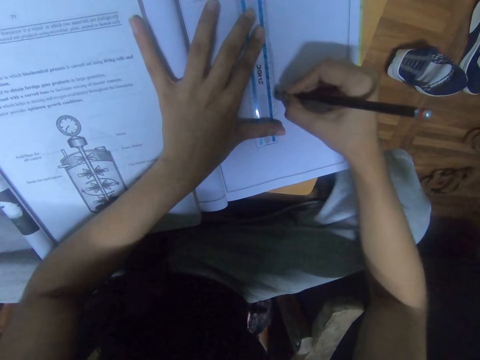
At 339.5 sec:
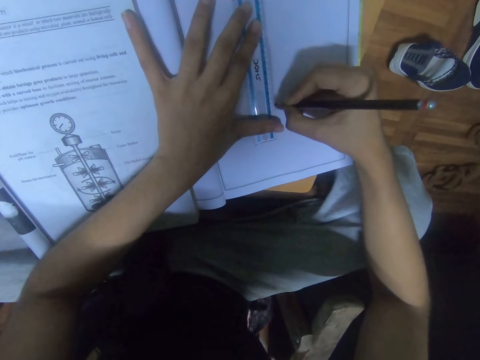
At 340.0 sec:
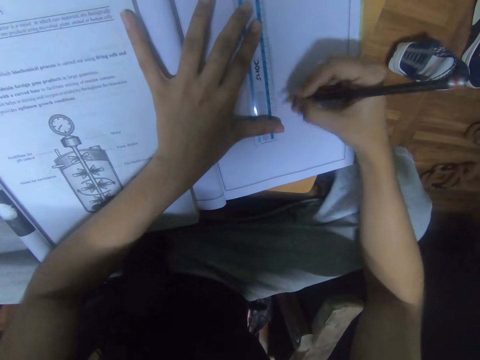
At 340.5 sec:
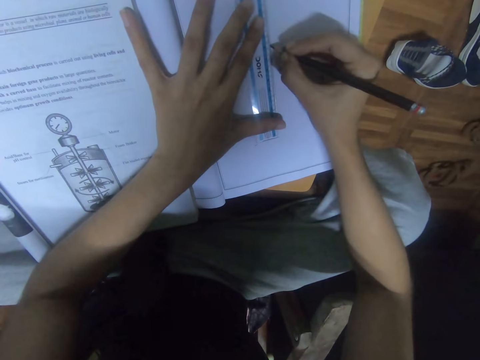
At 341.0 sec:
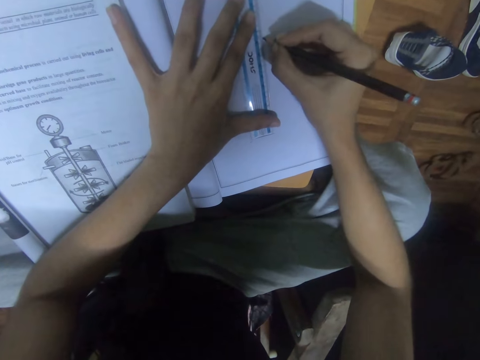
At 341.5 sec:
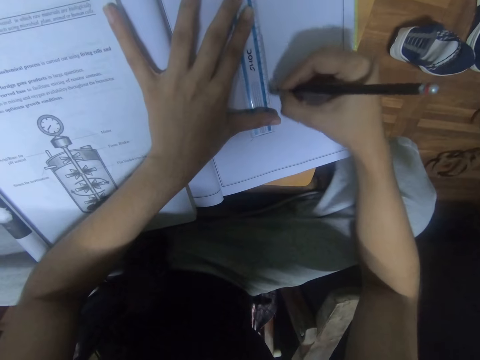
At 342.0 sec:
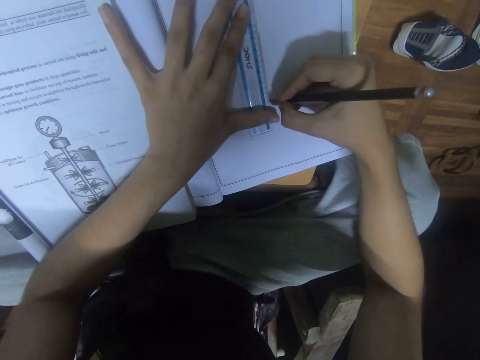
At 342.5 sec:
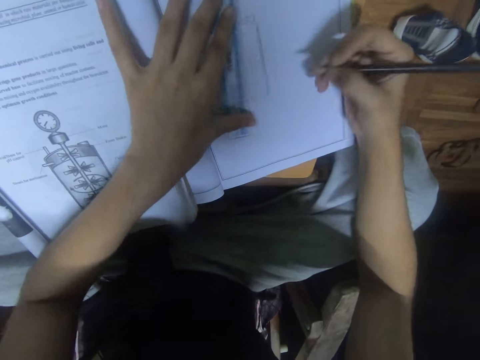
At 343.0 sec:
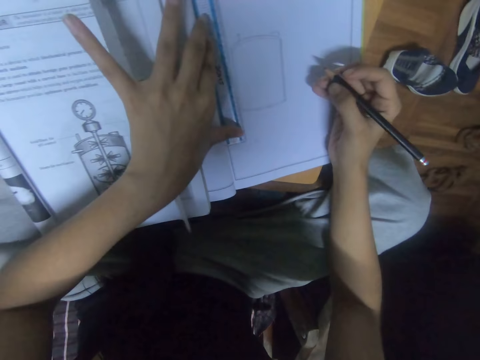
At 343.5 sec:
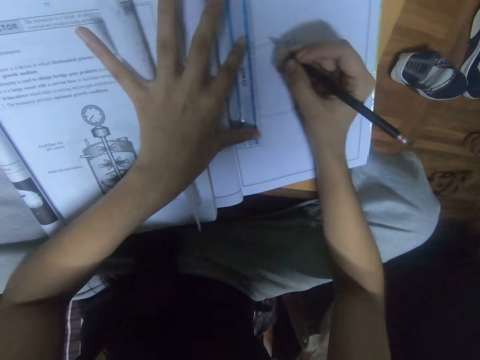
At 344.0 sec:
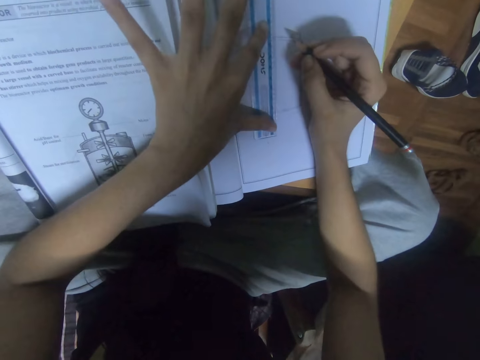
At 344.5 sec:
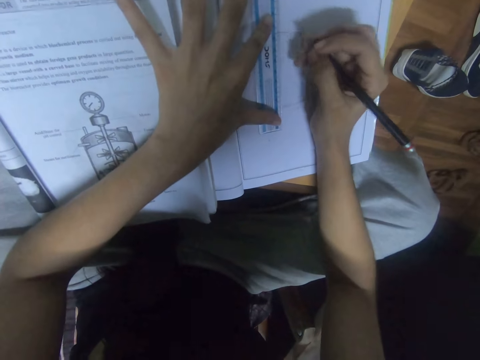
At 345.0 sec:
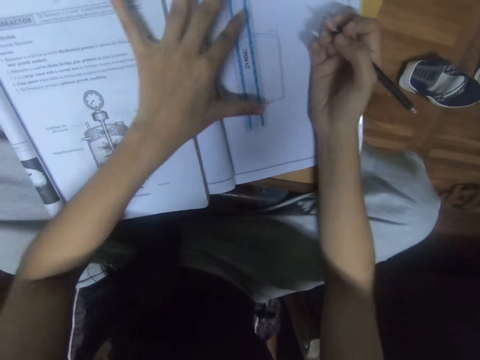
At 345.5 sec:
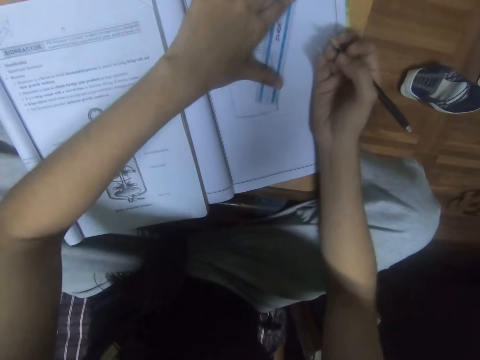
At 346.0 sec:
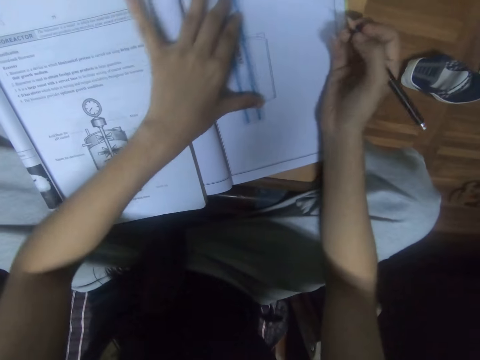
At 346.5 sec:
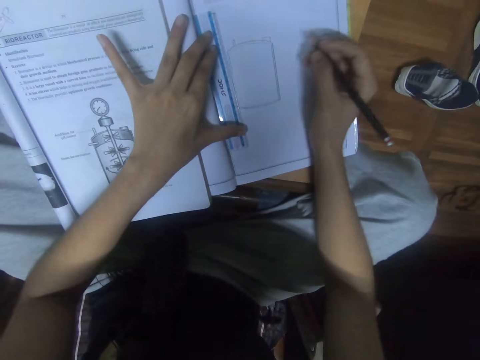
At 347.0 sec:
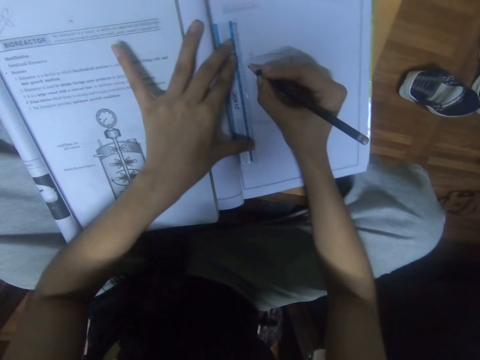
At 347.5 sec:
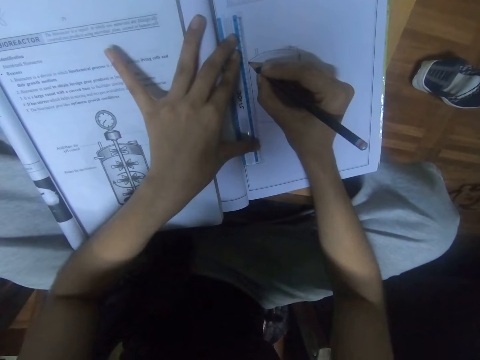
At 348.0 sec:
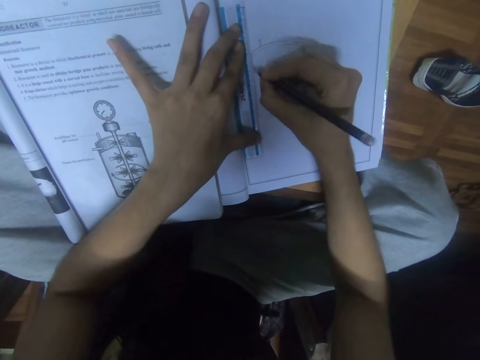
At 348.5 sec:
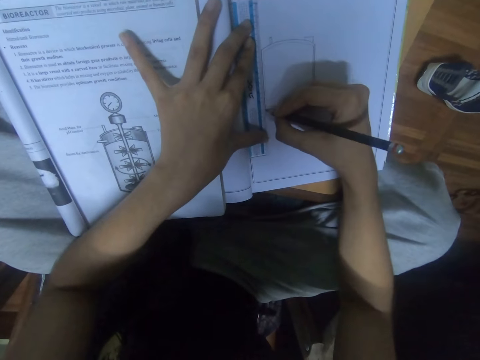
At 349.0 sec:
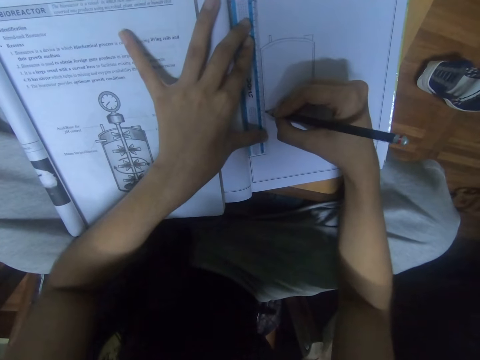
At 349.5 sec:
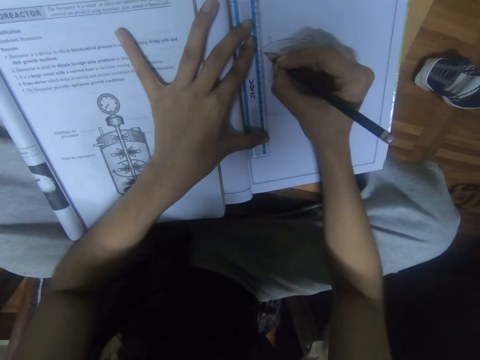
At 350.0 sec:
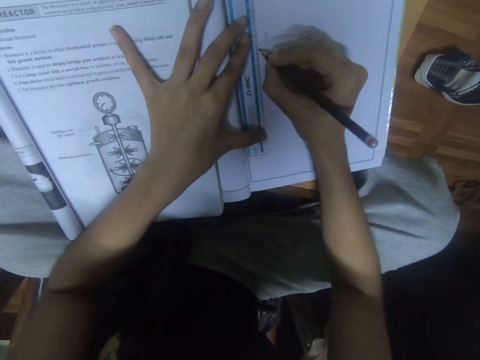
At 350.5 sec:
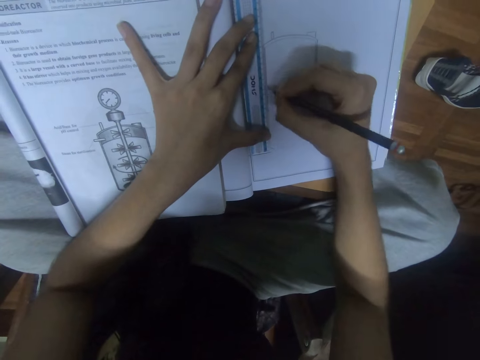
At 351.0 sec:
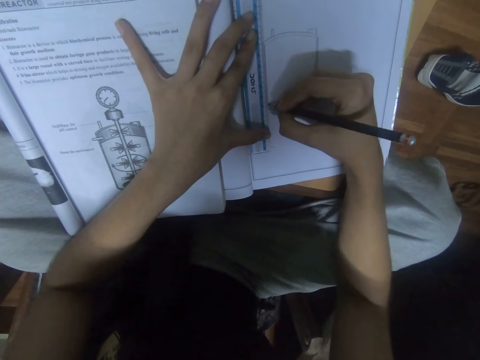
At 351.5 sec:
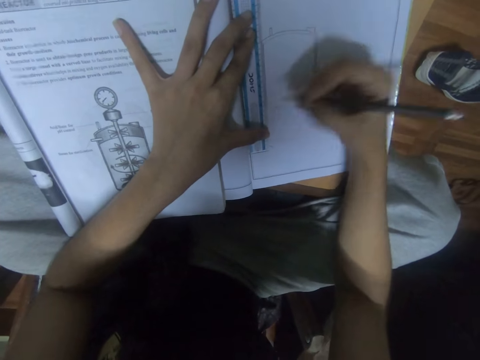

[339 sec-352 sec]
The camera wearer draws in the book using a pencil. They place the ruler on the book with the left hand. They draw on the book with a pencil.

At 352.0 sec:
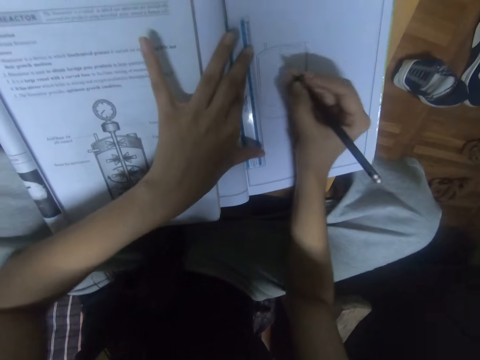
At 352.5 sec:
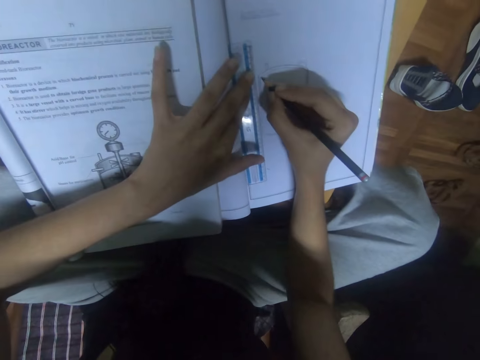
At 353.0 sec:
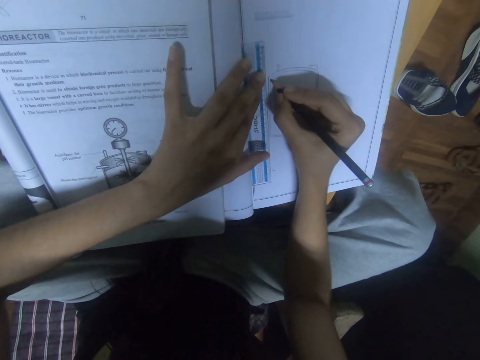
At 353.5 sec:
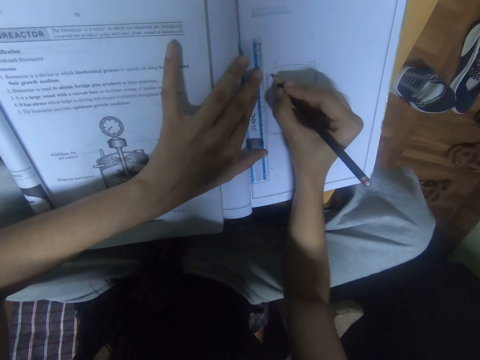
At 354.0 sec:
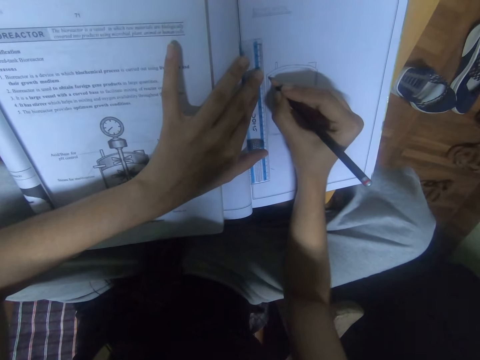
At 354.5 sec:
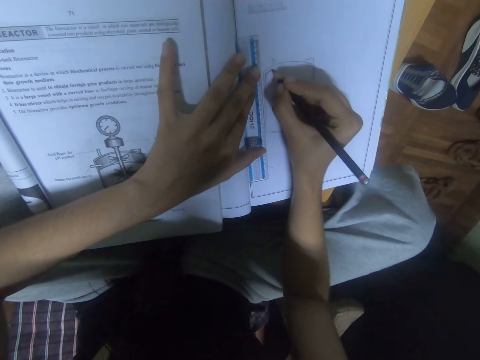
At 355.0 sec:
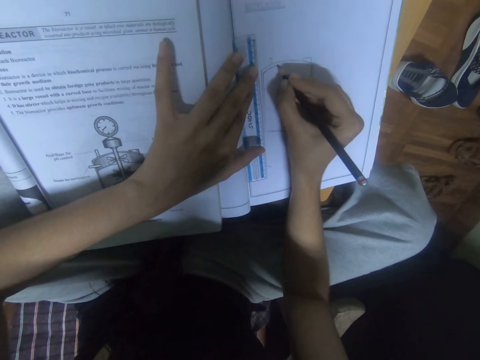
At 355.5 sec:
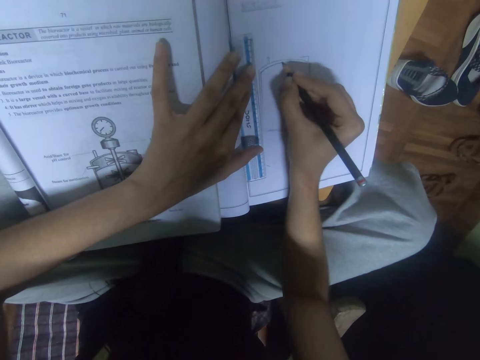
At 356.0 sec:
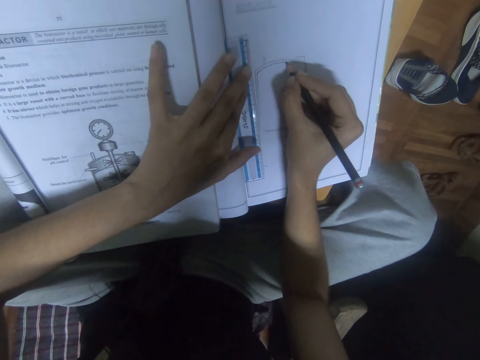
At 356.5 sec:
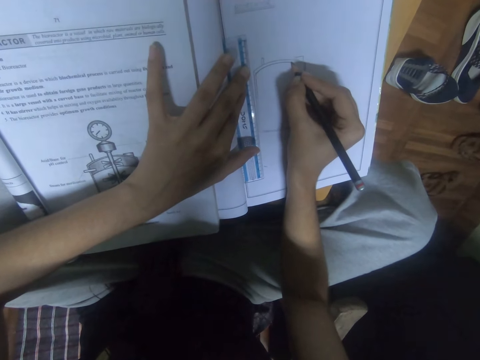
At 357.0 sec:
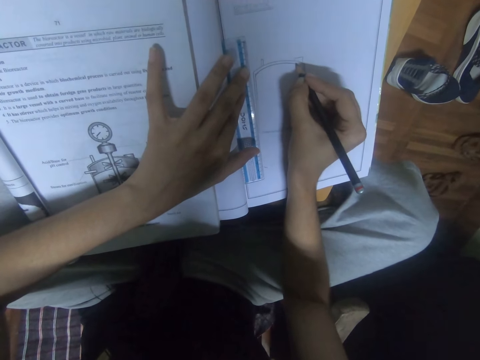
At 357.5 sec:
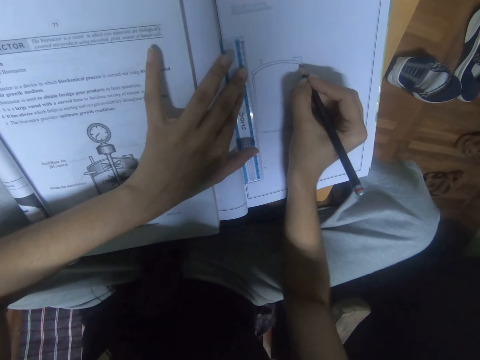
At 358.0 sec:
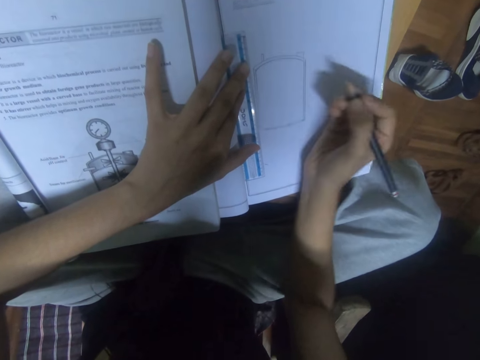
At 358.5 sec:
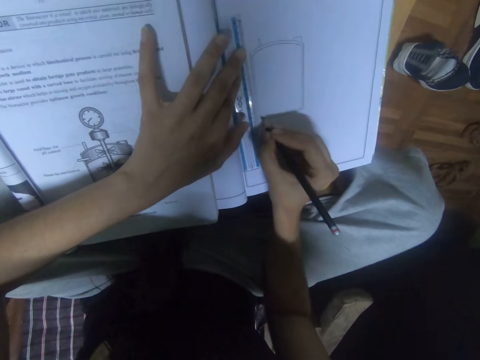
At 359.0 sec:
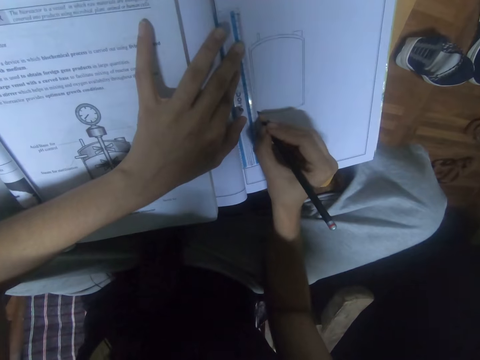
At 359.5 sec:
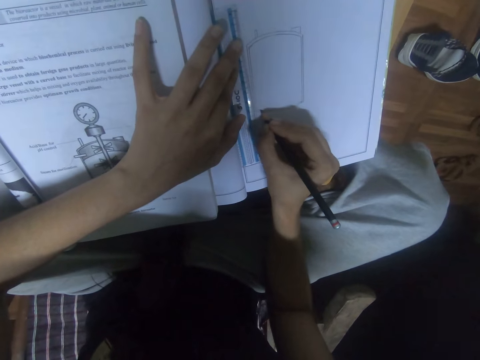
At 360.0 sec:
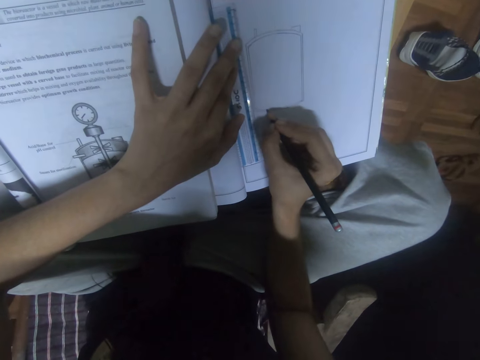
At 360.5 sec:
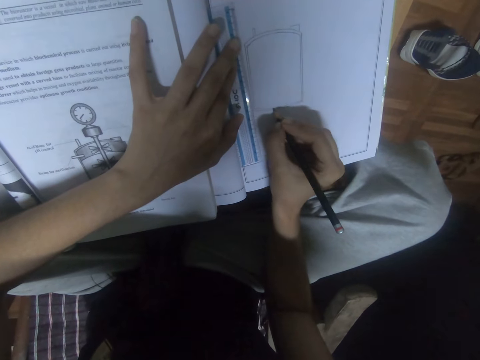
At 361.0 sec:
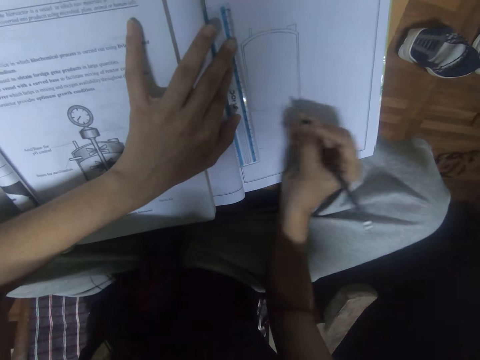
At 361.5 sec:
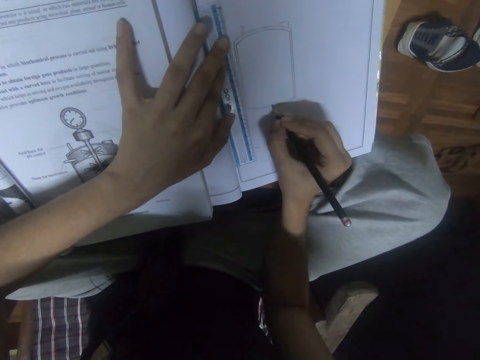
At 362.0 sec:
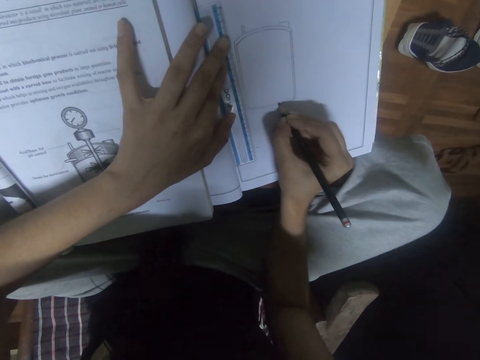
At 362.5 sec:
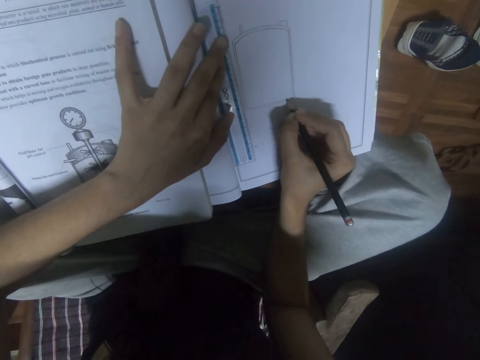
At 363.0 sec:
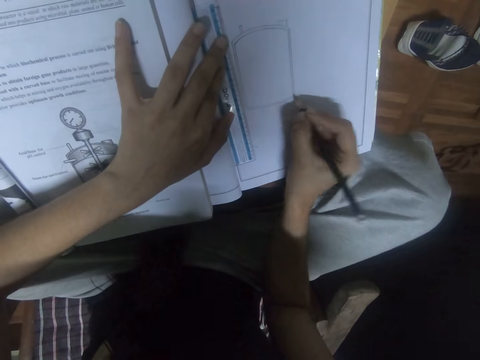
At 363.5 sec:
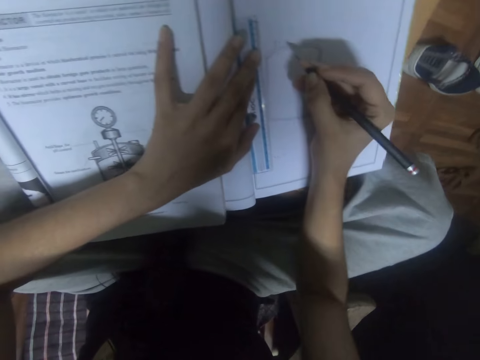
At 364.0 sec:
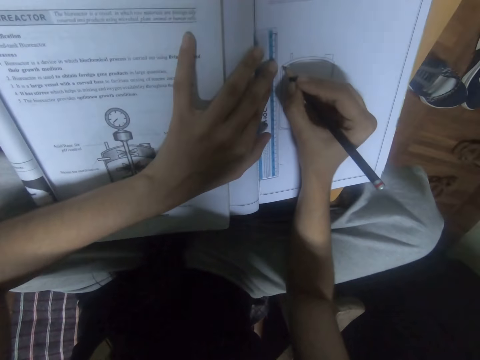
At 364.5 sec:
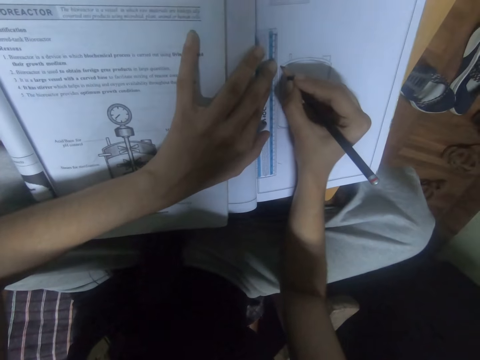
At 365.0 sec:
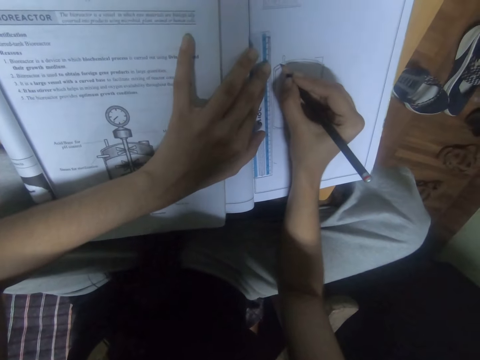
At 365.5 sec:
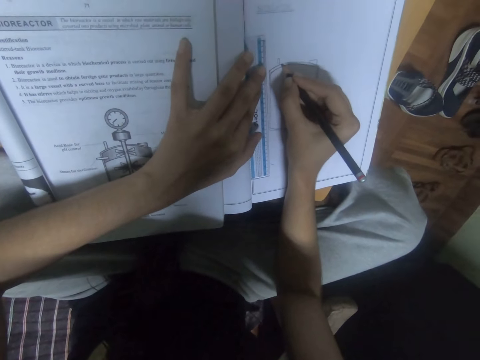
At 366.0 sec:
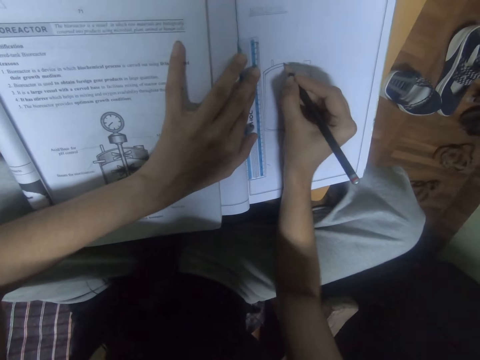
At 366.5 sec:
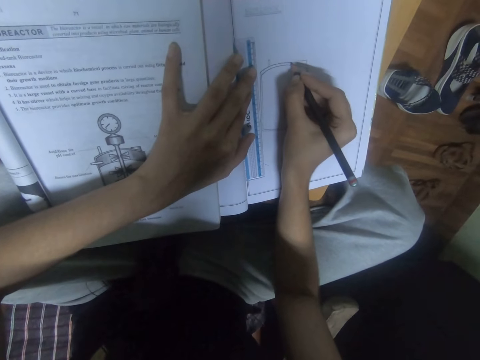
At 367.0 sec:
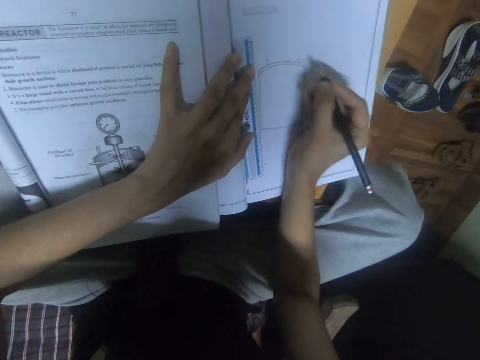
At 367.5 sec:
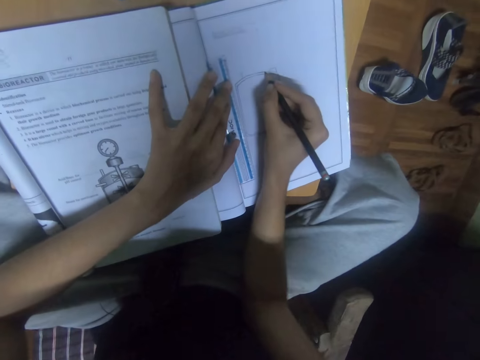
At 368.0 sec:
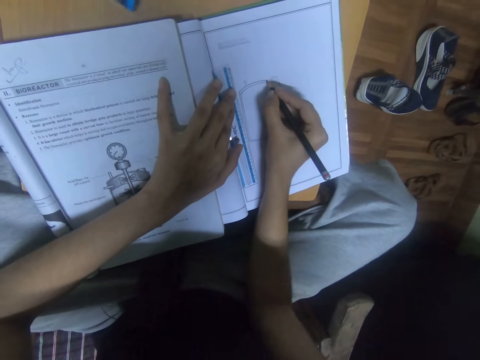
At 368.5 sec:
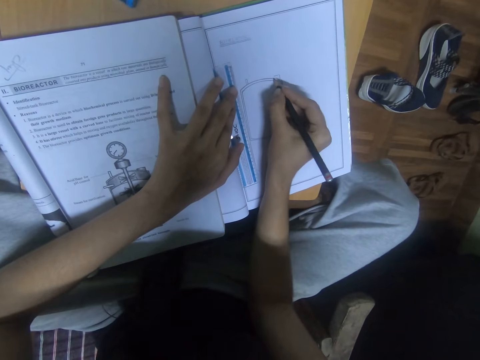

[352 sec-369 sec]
The camera wearer adjusts the ruler with the left hand. They draw on the book with a pencil. They look at the book.
